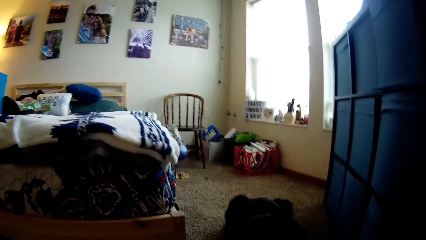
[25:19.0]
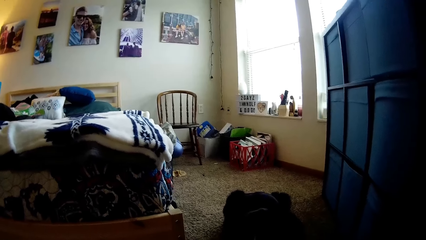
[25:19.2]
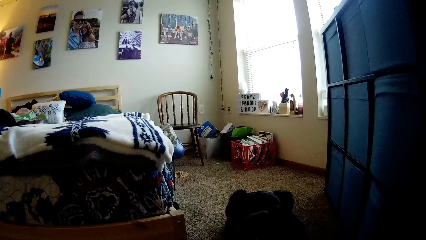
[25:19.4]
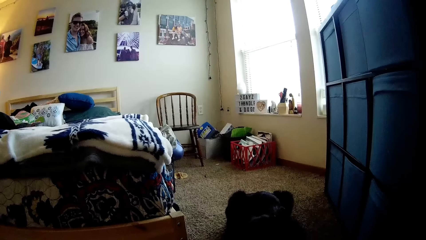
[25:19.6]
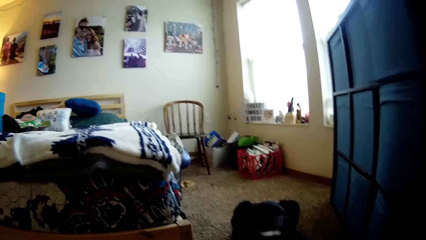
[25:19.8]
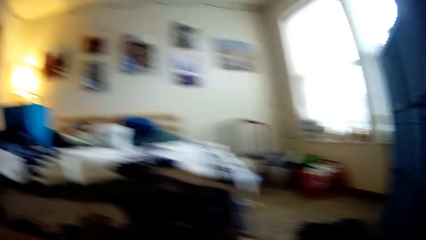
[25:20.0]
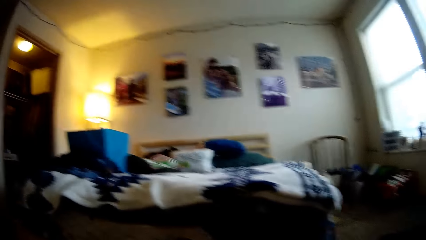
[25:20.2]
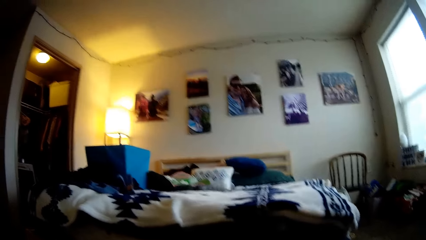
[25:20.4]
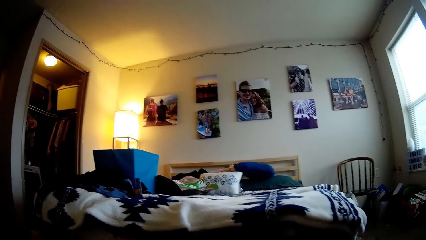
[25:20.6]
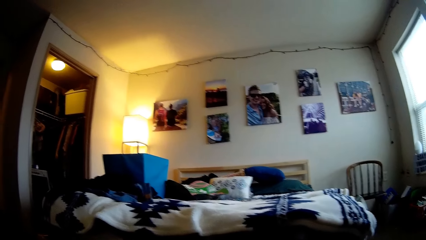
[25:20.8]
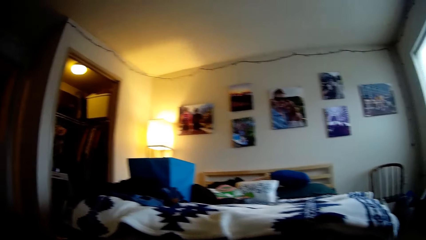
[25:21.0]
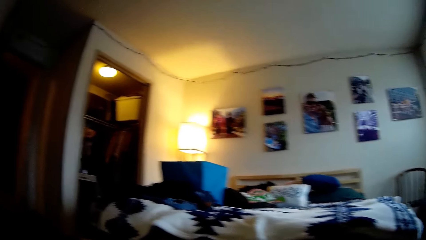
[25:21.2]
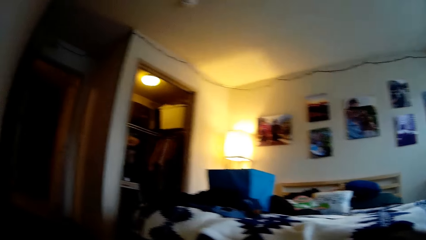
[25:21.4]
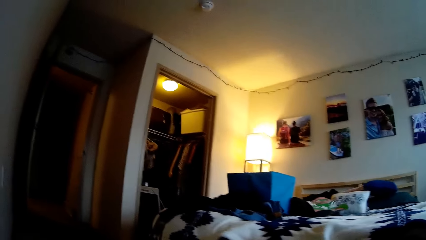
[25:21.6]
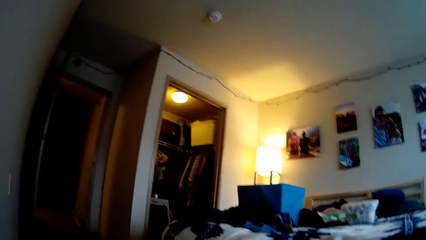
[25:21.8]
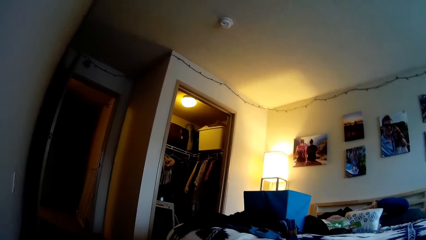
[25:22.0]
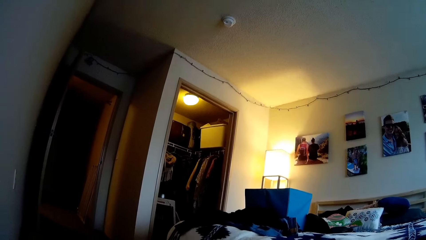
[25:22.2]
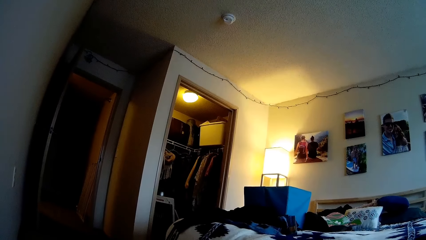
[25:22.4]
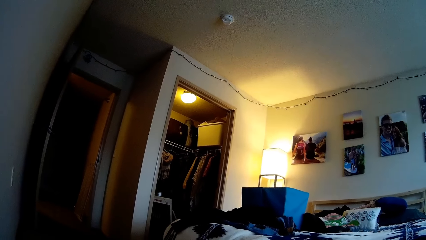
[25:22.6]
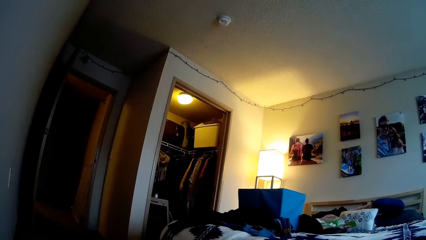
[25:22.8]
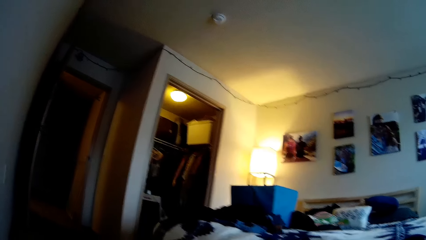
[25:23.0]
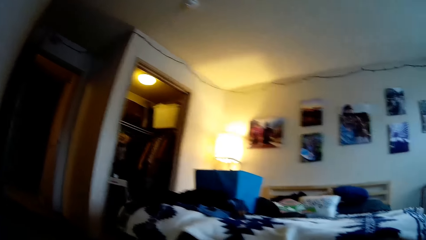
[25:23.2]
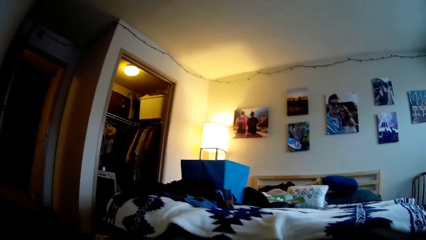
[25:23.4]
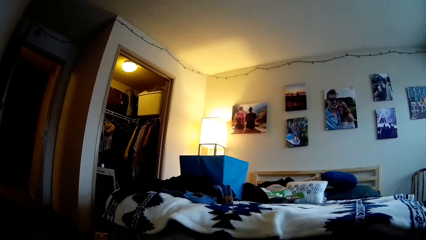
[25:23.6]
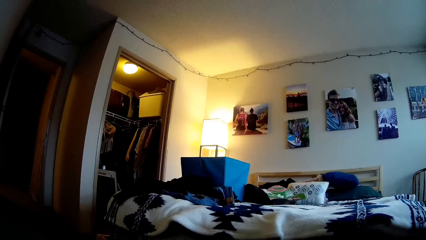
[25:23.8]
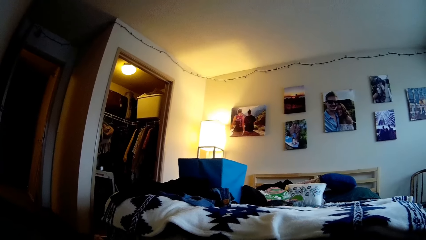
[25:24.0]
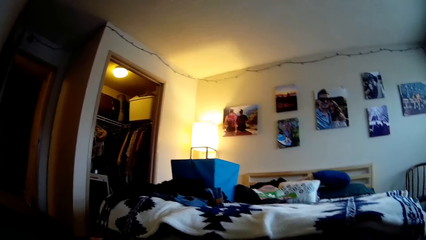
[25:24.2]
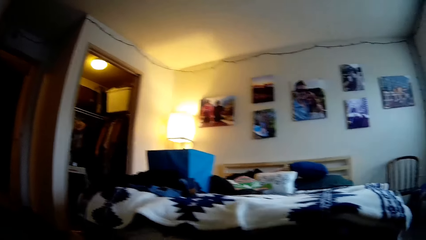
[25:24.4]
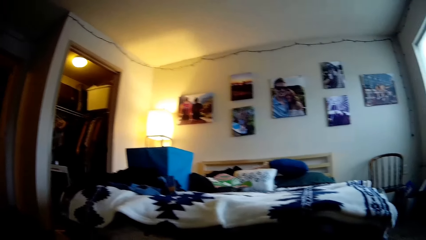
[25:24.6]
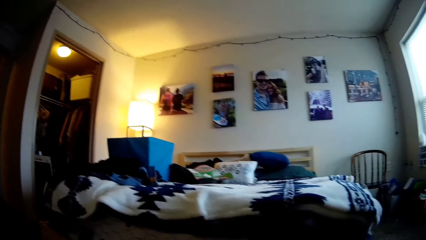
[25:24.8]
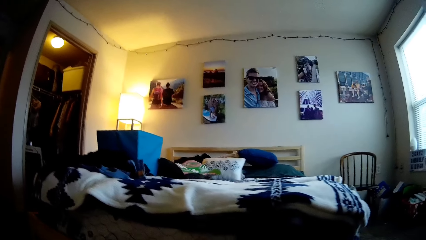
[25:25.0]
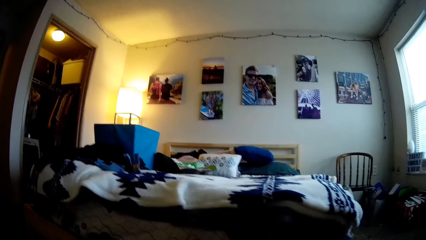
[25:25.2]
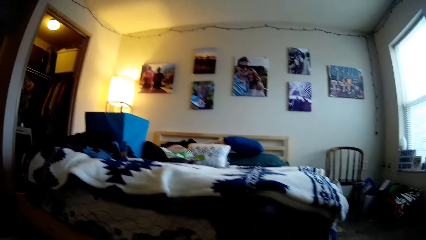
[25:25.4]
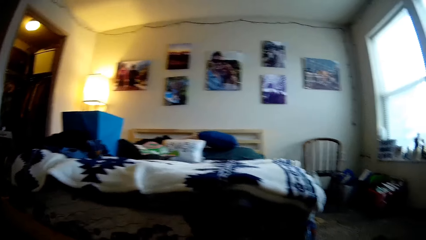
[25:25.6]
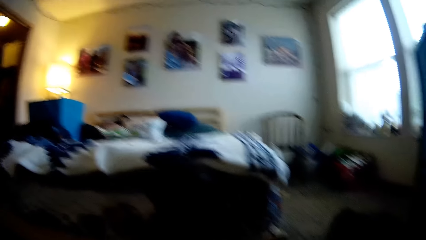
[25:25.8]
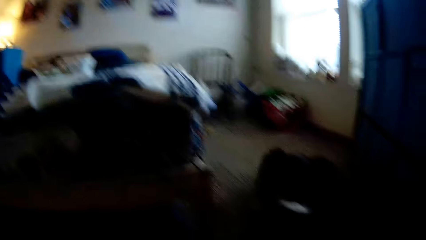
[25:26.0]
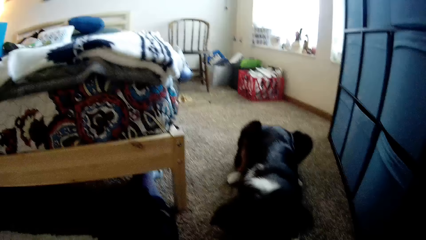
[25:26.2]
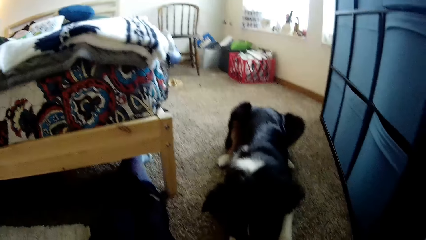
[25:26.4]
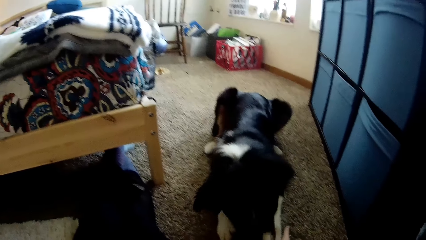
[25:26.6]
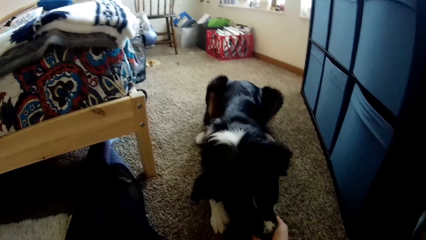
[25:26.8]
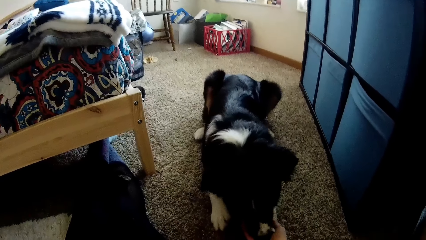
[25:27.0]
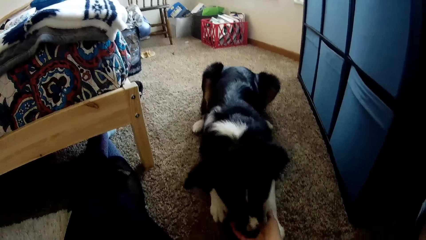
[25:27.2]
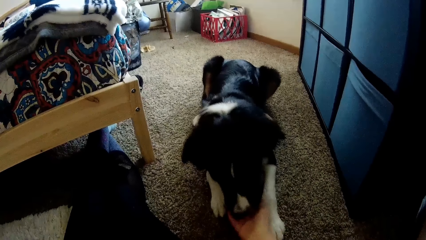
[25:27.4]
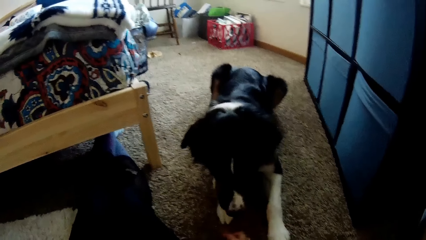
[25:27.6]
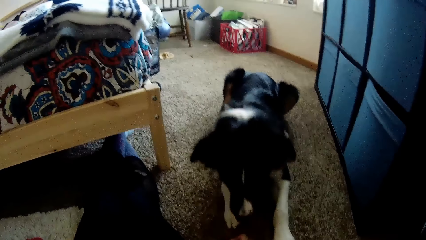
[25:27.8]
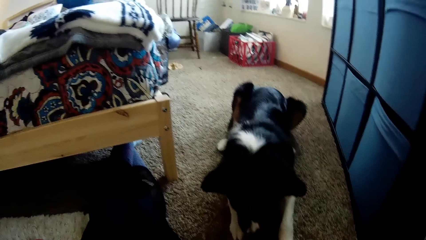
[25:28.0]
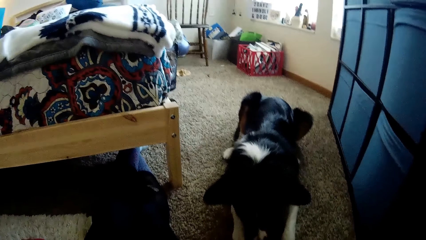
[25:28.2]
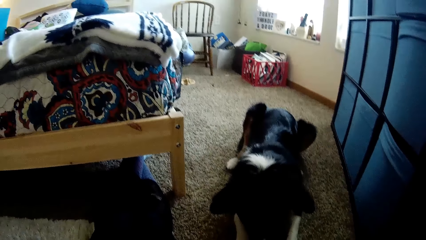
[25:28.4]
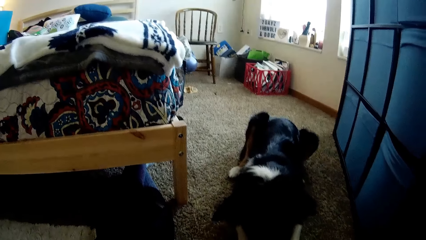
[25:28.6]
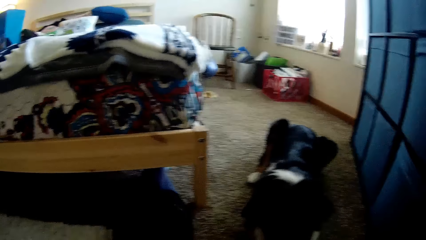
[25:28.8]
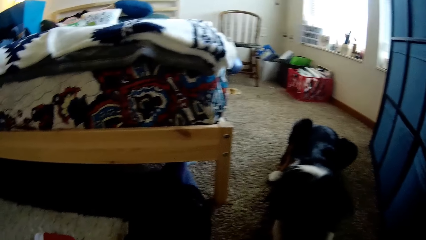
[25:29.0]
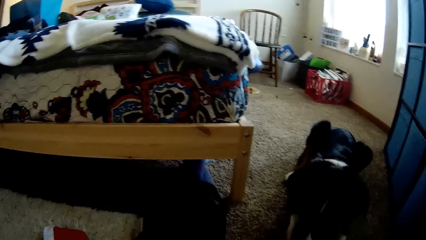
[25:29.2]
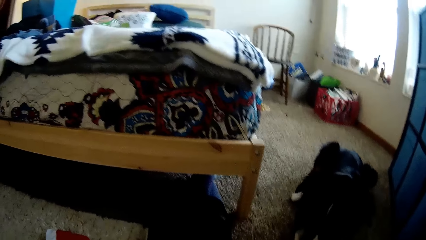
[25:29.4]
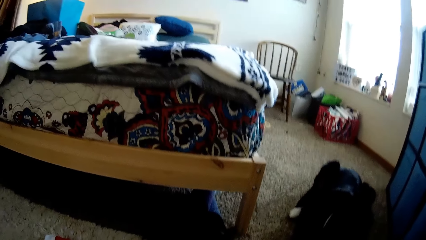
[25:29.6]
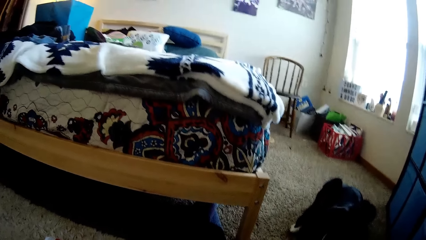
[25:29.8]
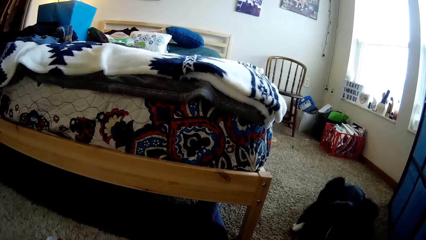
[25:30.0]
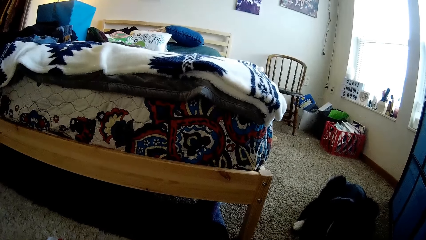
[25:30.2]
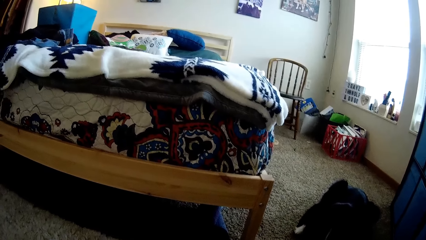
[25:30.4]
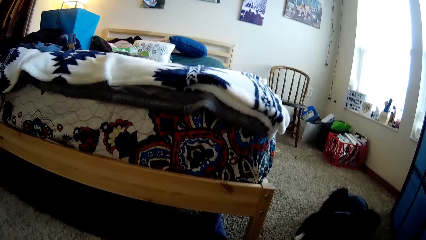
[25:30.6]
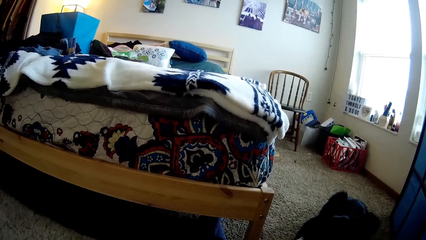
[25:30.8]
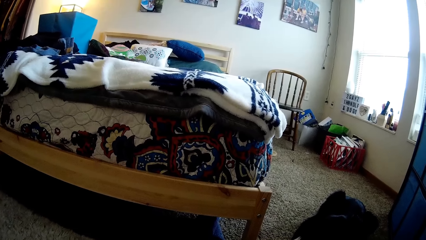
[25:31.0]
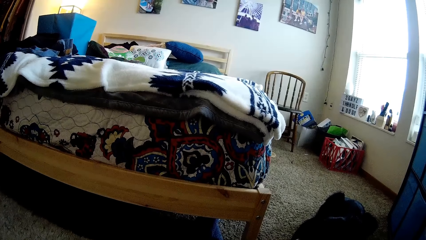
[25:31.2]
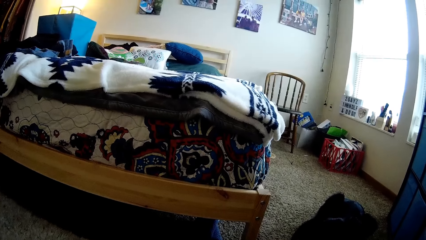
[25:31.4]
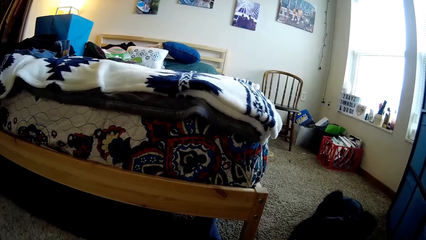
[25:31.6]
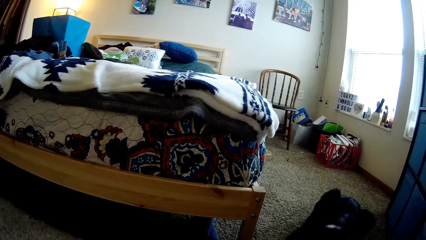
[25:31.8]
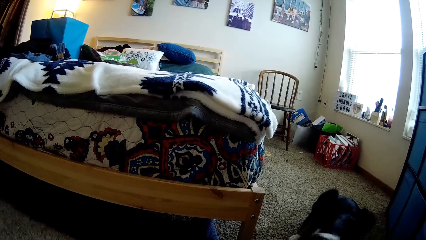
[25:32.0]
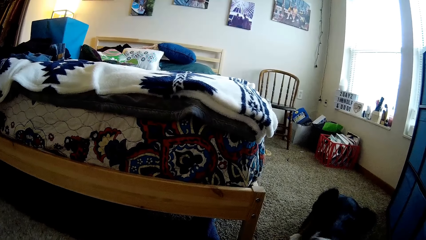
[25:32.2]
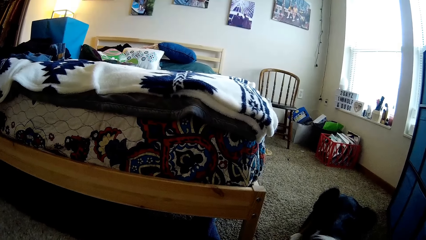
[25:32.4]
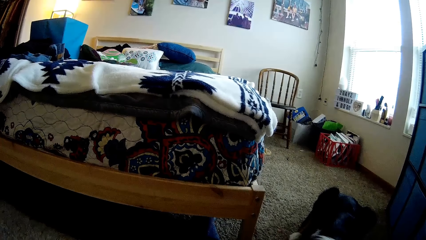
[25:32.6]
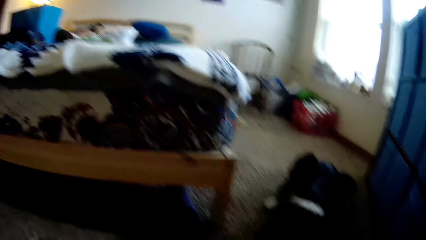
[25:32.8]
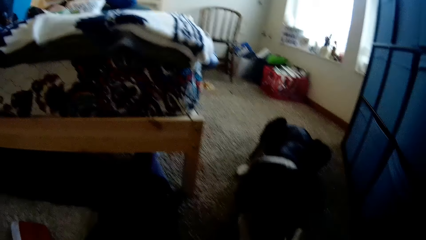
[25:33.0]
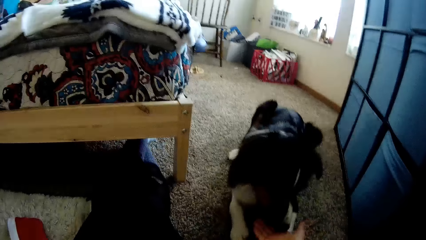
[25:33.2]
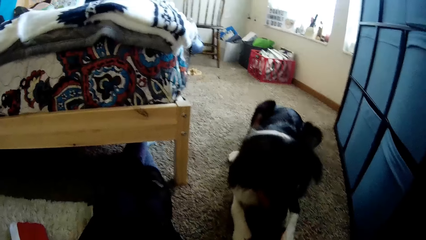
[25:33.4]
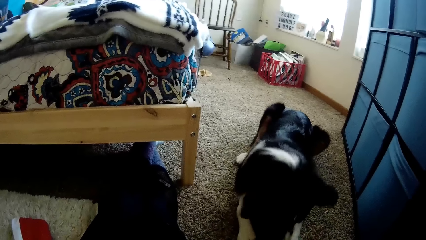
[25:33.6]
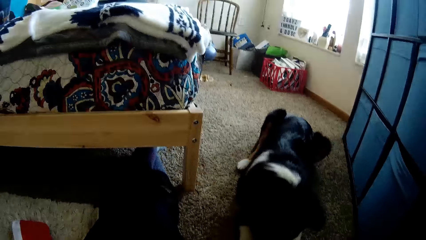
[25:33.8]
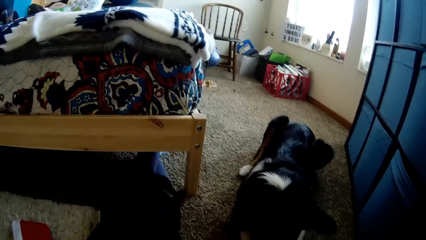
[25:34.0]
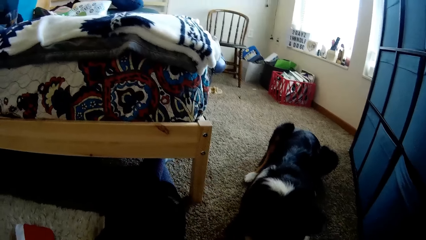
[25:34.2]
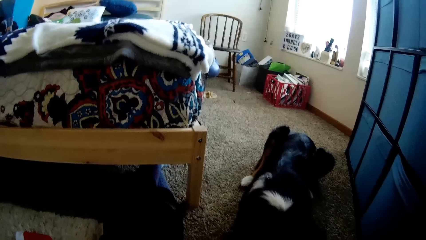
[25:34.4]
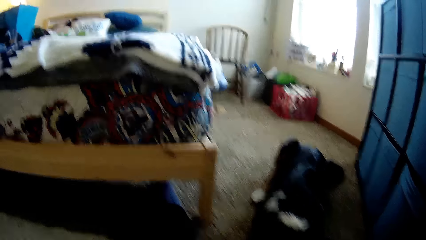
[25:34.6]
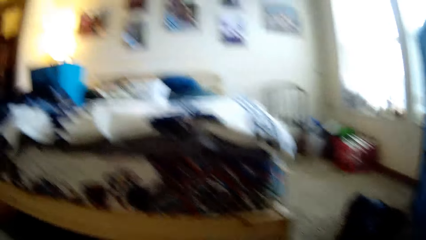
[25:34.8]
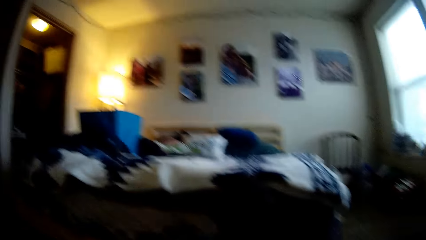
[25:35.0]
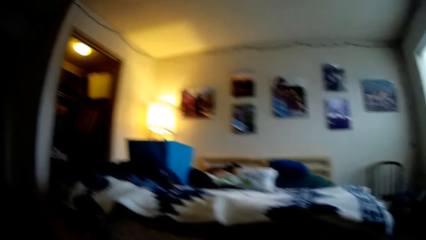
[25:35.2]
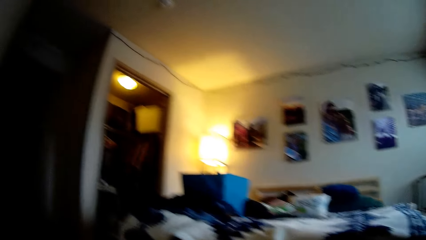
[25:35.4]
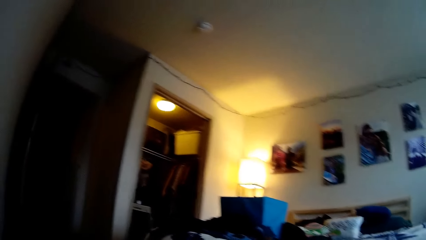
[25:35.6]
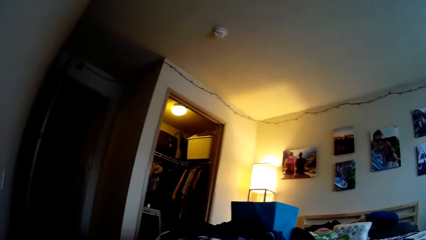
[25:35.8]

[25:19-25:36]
The camera wearer looks at the window. They look at the pictures on the wall. They look at the bulb through the door. They look at the dog. They look at the bed. They look at the dog.
